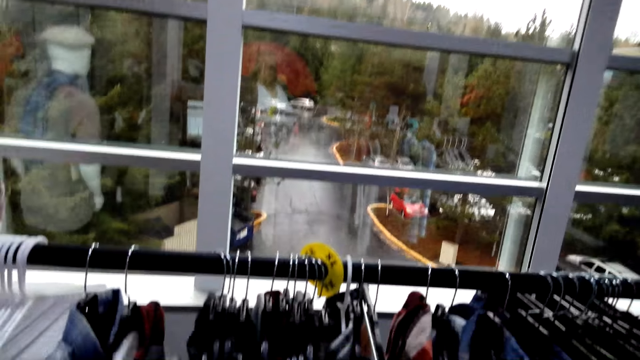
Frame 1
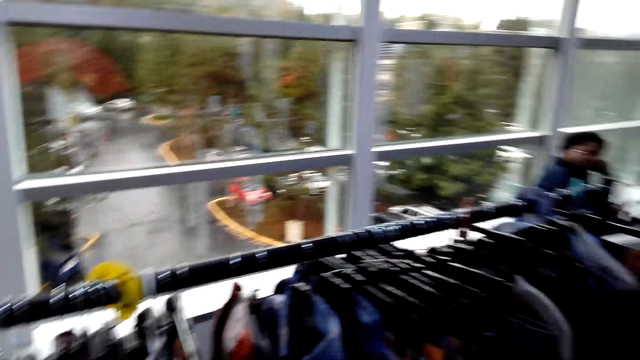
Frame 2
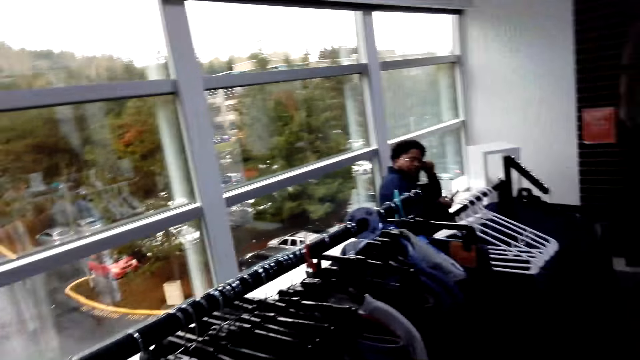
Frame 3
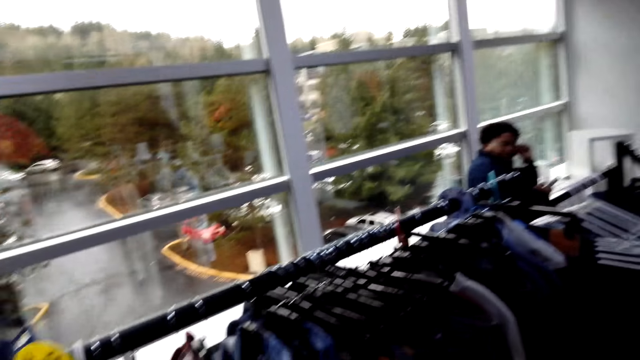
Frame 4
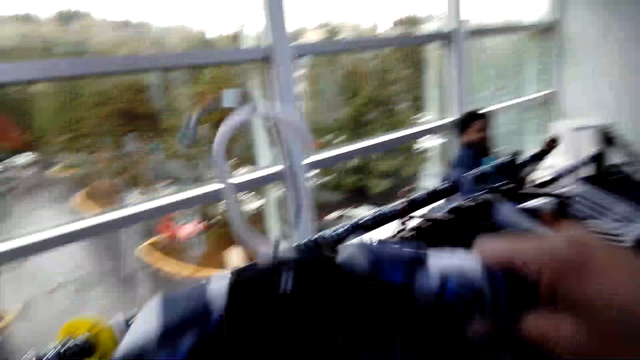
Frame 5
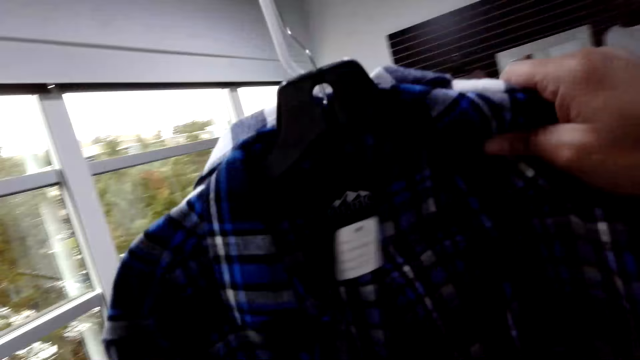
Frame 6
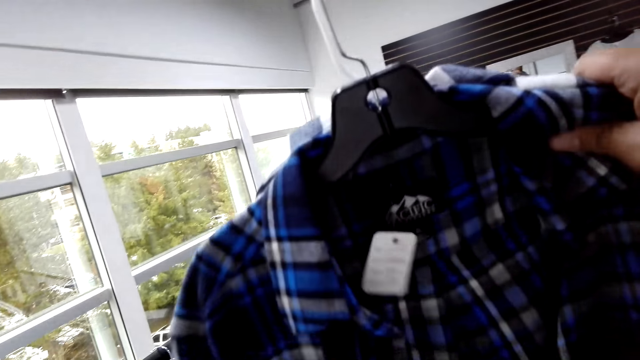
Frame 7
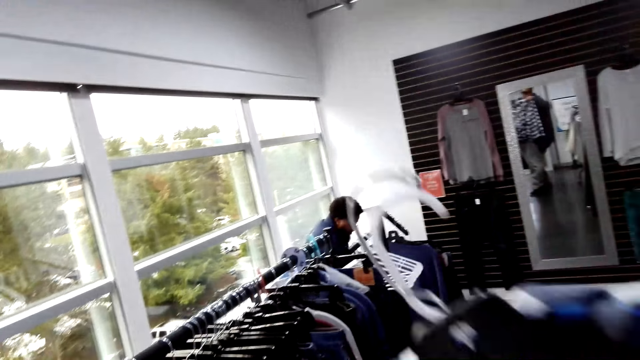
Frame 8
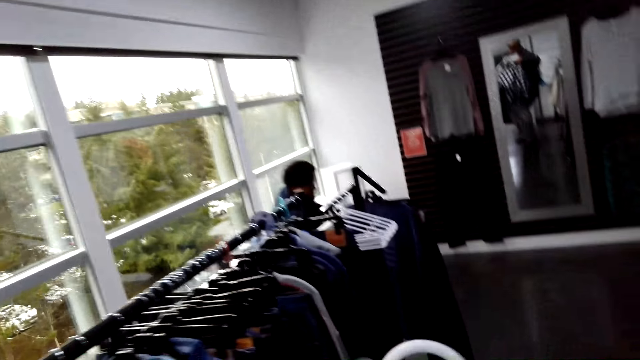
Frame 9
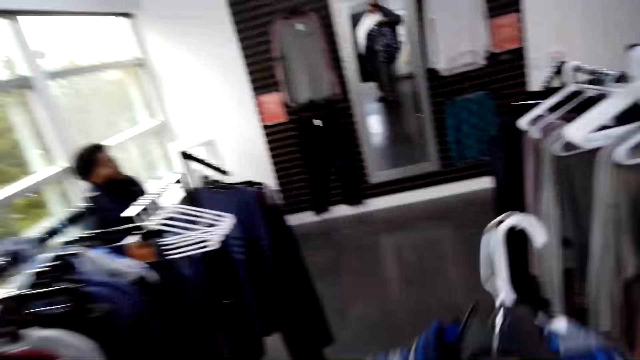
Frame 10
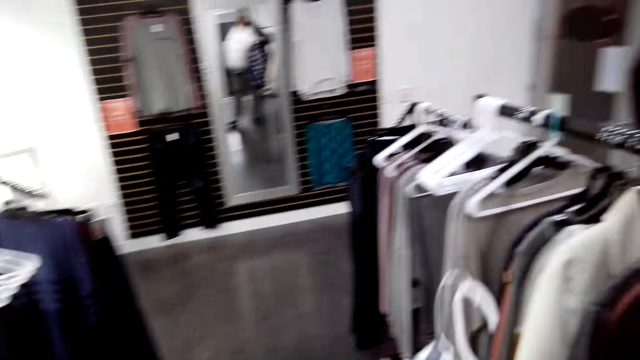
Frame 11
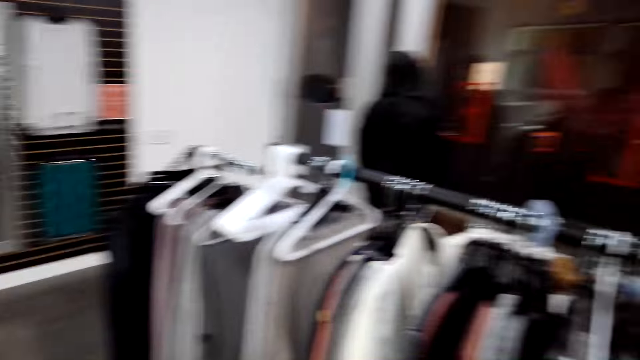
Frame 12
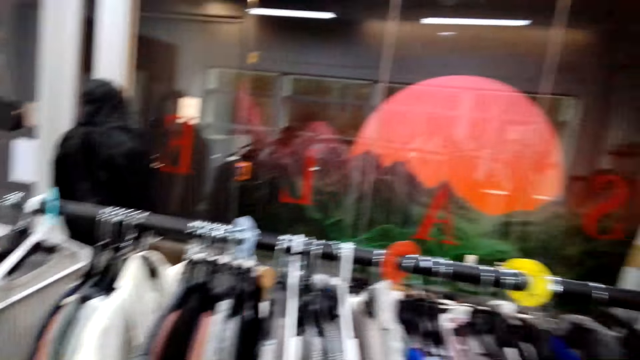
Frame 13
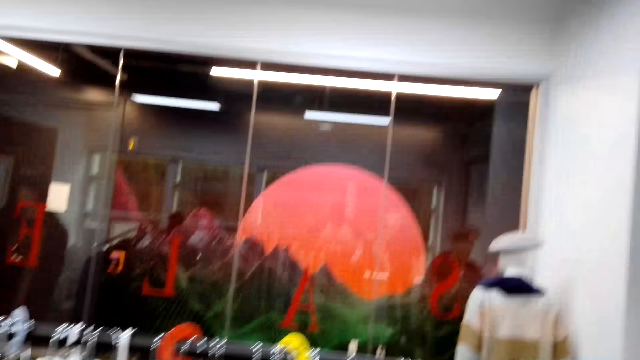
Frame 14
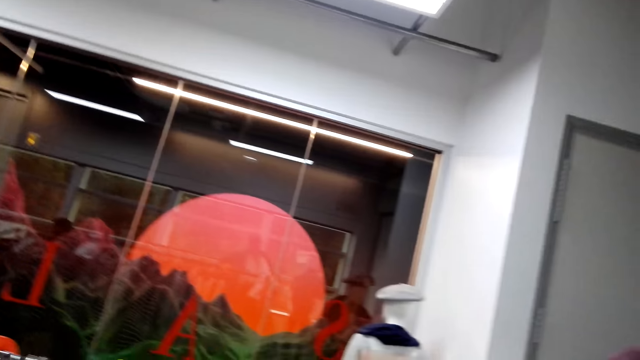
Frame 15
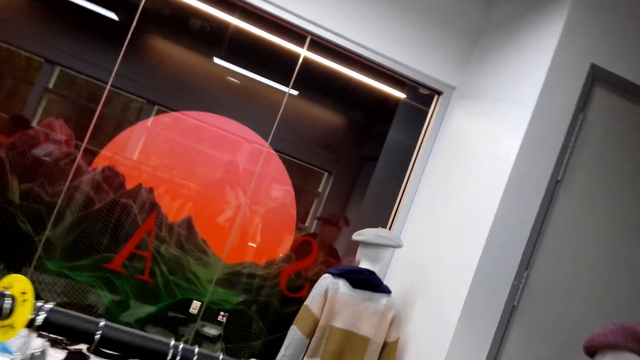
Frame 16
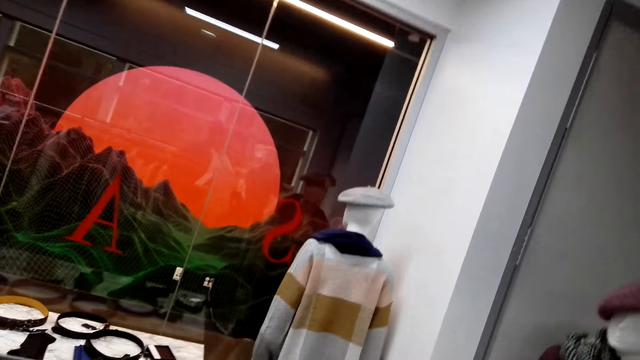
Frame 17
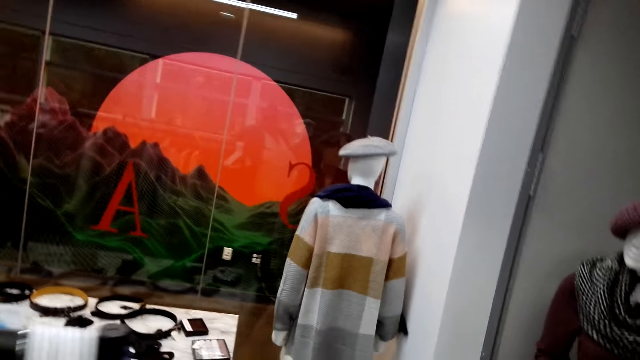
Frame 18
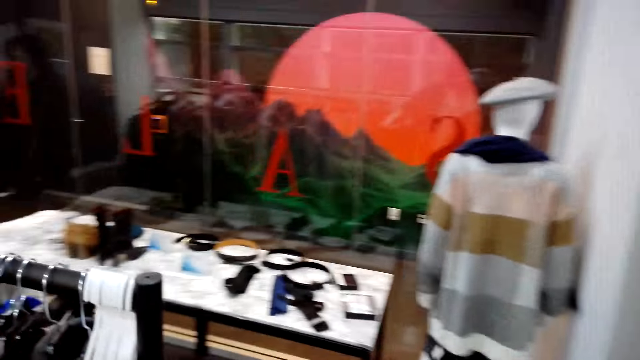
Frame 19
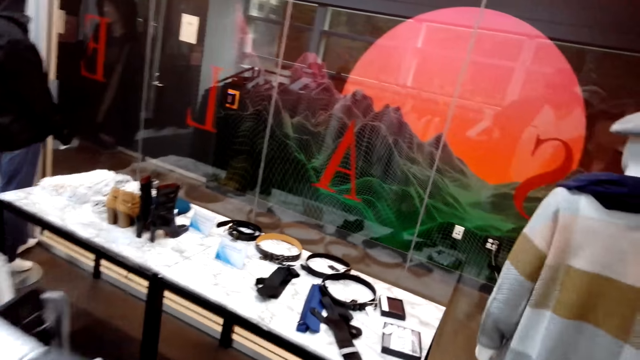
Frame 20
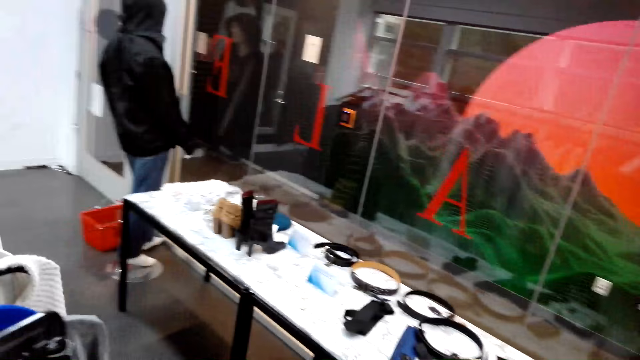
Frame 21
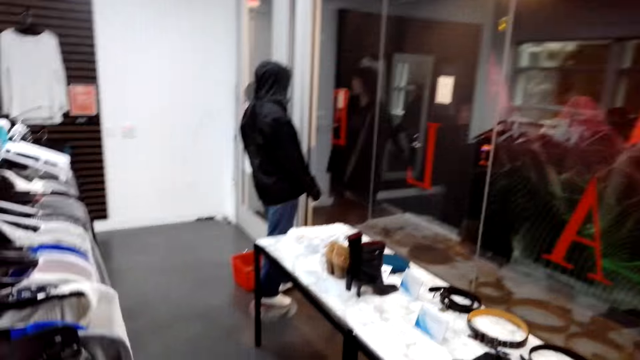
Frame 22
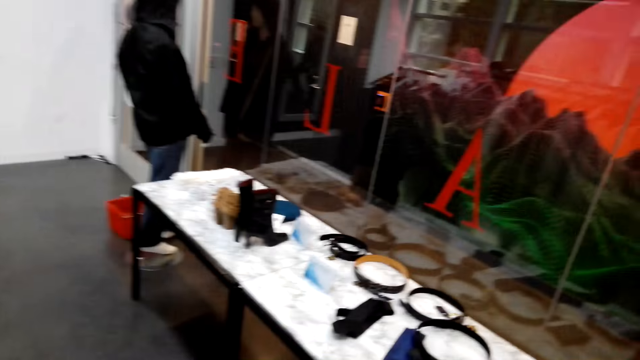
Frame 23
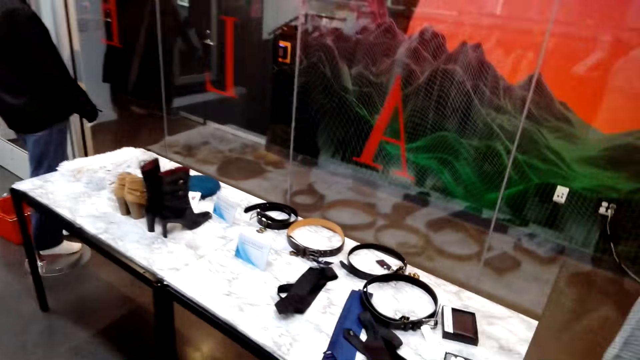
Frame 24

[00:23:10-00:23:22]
The camera wearer picks the flannel shirt from the clothes rack. They hold two shirts. The man converses with the camera wearer. The camera wearer lifts the shirts up. The man converses with the camera wearer. The camera wearer checks the flannel shirt. The man converses with the camera wearer. The camera wearer turns around with the shirts. The man converses with the camera wearer. The camera wearer walks to the display rack.

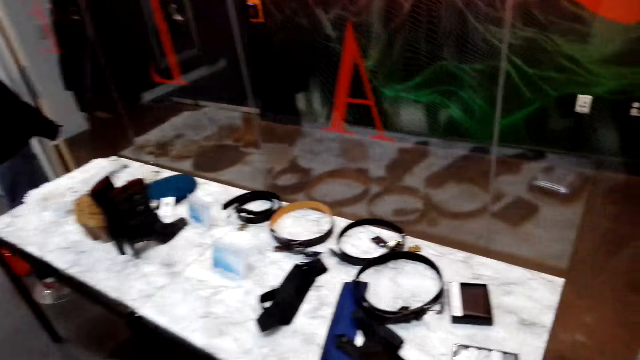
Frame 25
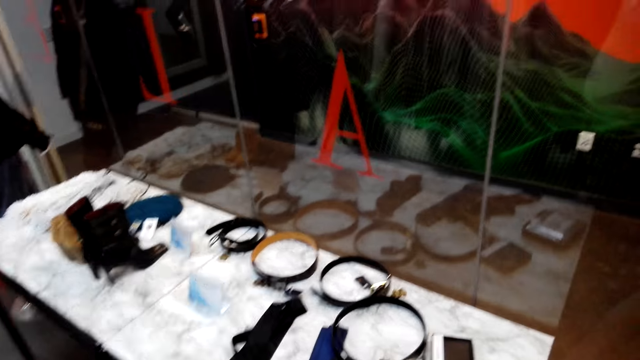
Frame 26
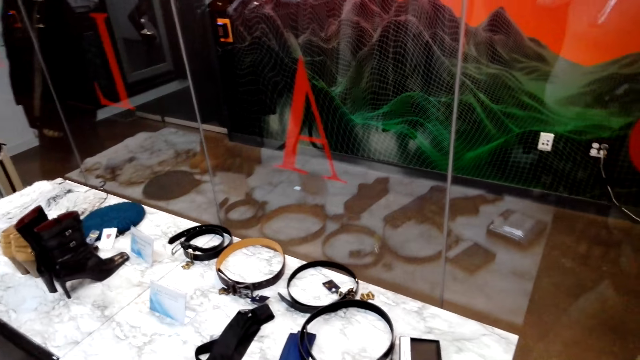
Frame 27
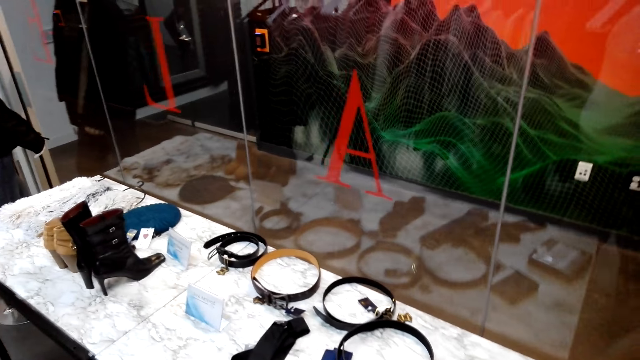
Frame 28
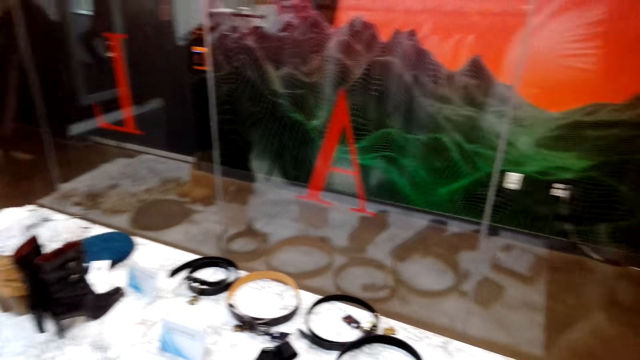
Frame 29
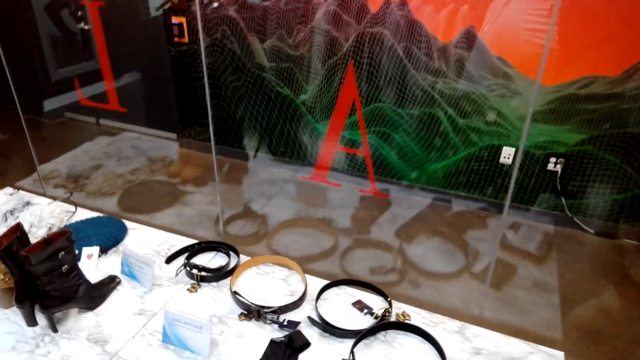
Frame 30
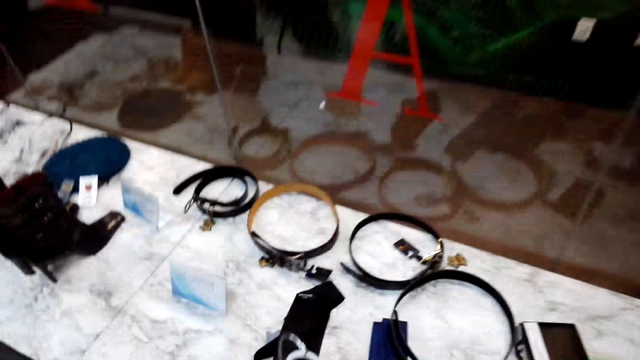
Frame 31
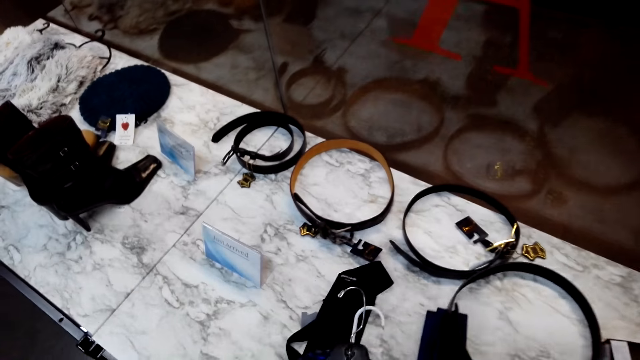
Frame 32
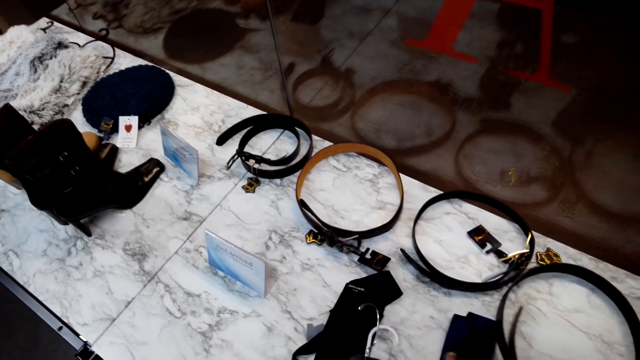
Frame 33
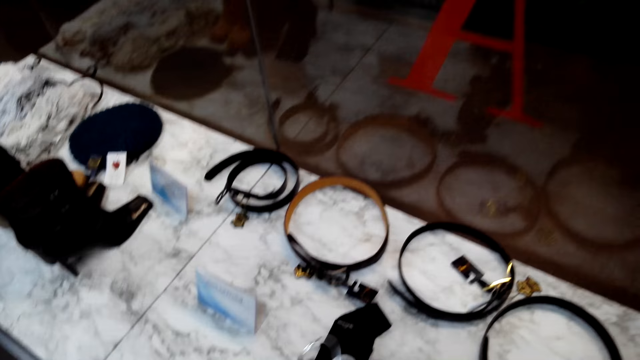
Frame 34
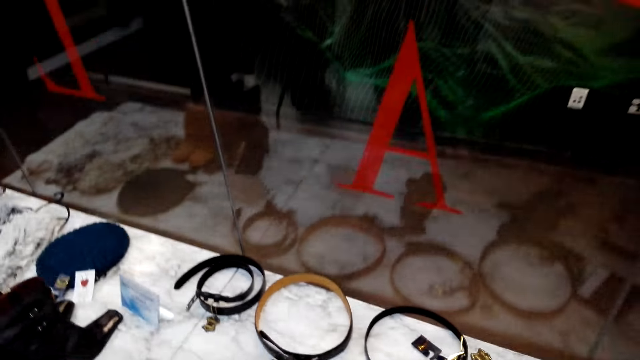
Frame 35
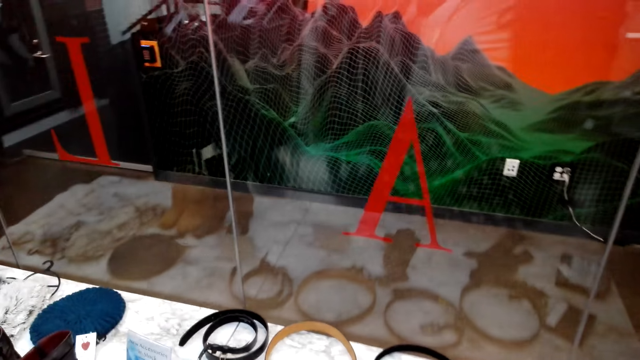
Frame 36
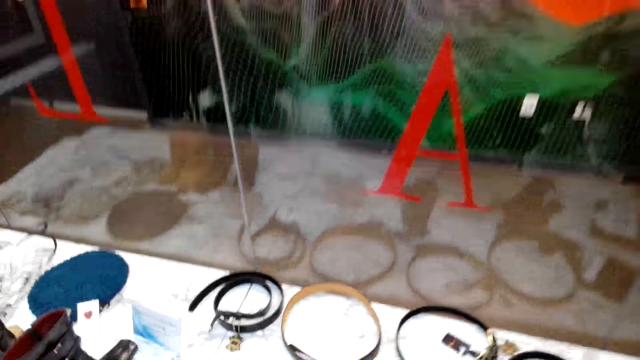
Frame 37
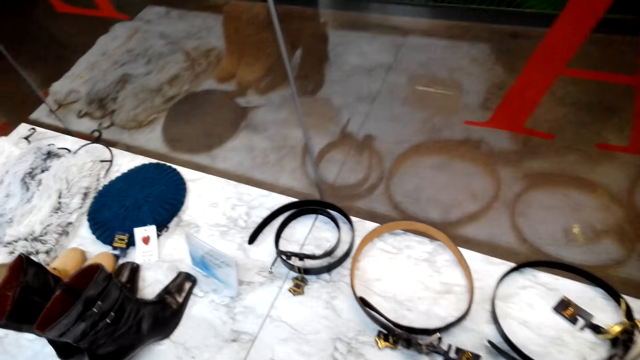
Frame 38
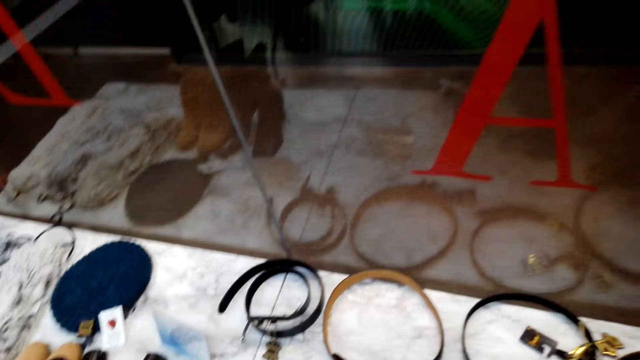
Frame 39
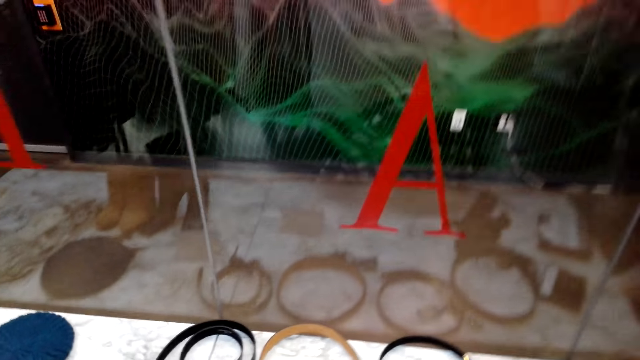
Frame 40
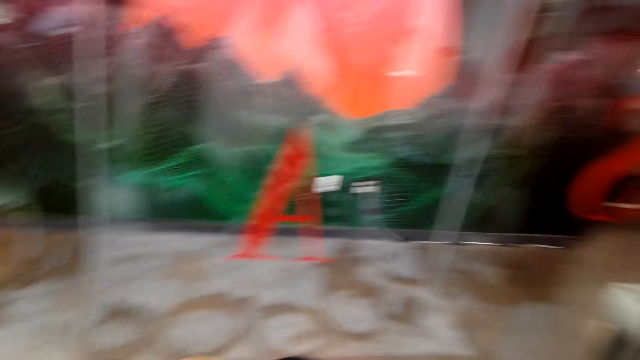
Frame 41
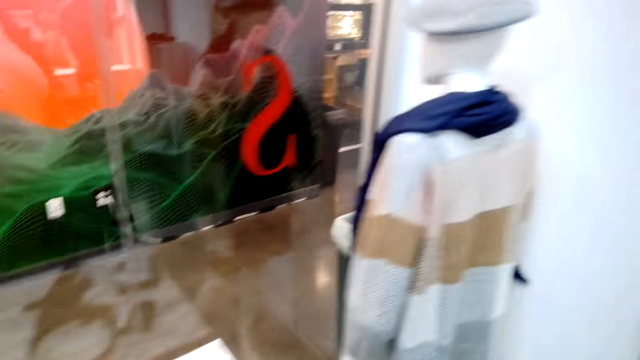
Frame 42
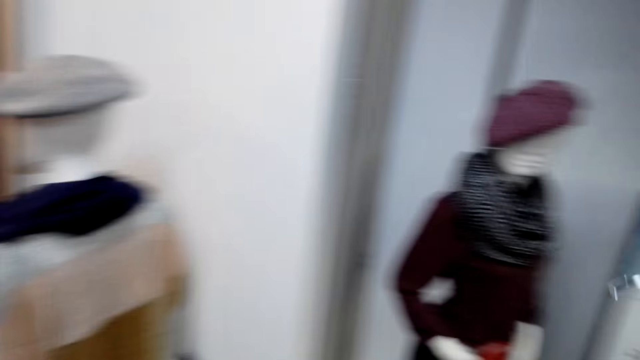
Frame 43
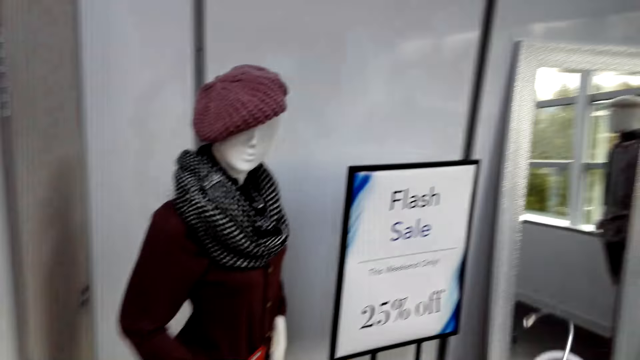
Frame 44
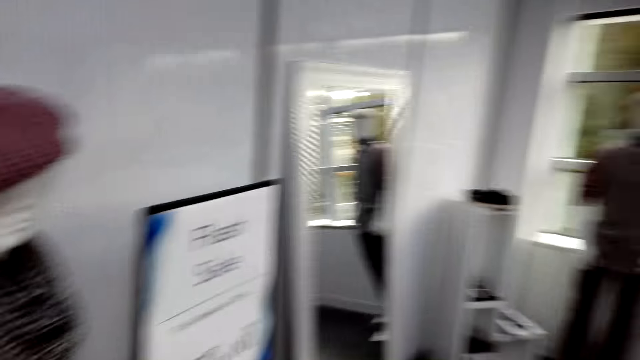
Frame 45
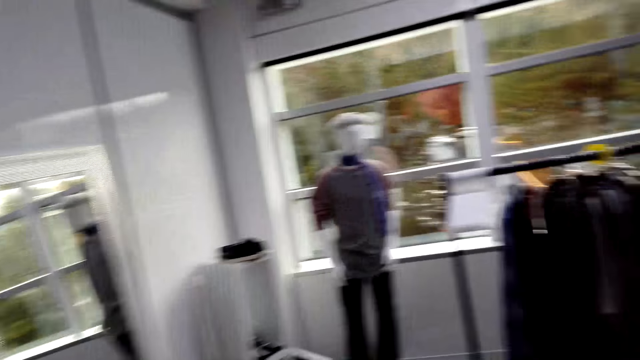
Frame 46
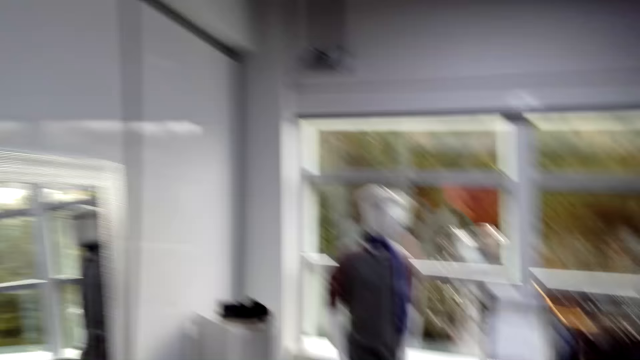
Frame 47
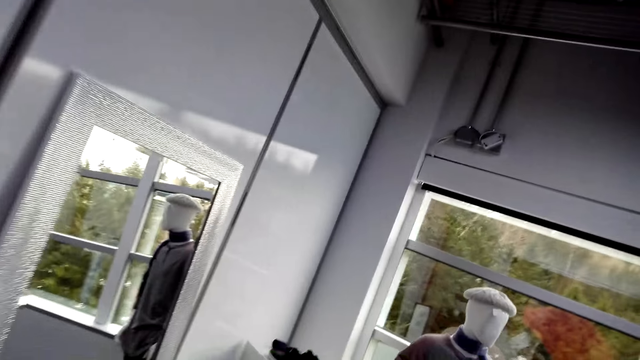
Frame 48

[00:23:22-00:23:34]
The camera wearer grabs the tie from the display rack and holds the shirts. The man converses with the camera wearer. The camera wearer talks. The man converses with the camera wearer. The camera wearer looks at the display rack. They turn around. The man converses with the camera wearer. The camera wearer holds the shirts. The man converses with the camera wearer. The camera wearer walks to the hanger stand with the shirts and tie.
